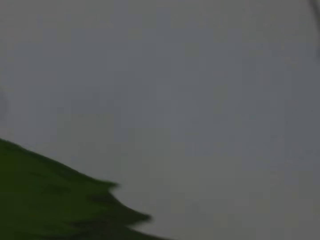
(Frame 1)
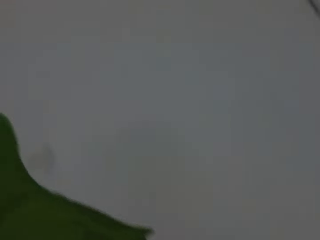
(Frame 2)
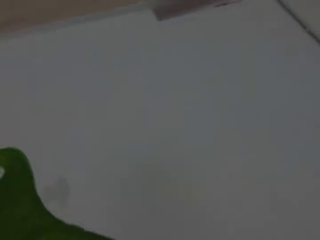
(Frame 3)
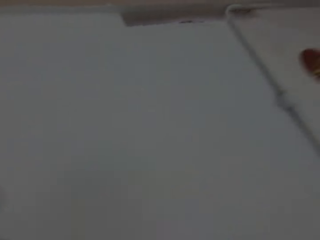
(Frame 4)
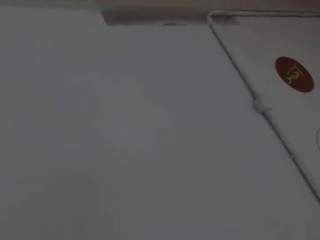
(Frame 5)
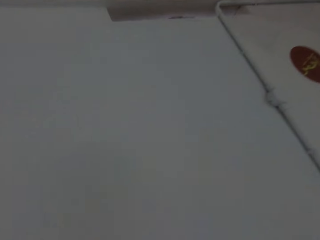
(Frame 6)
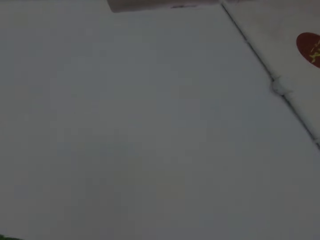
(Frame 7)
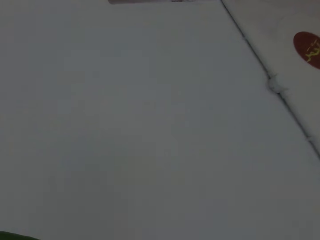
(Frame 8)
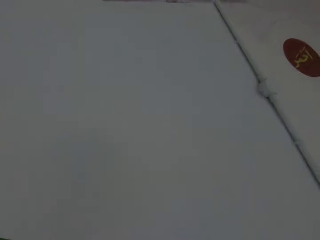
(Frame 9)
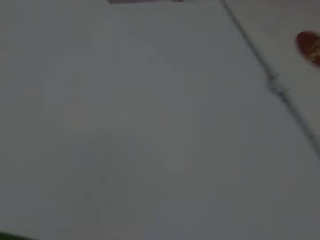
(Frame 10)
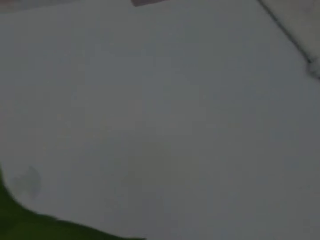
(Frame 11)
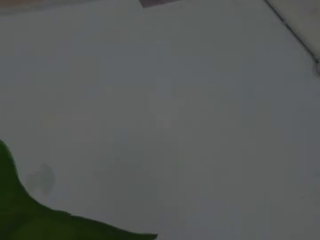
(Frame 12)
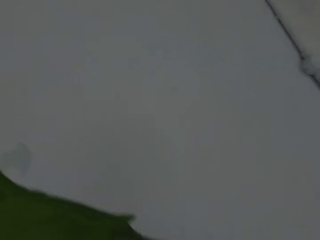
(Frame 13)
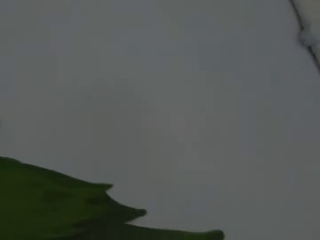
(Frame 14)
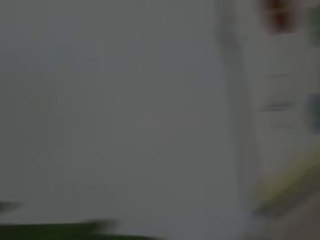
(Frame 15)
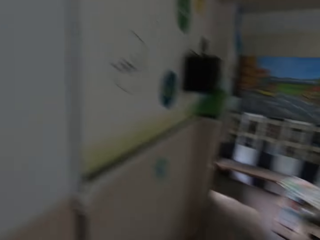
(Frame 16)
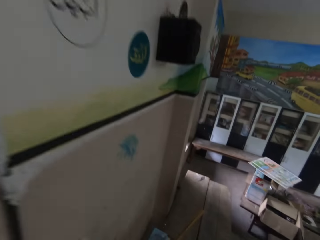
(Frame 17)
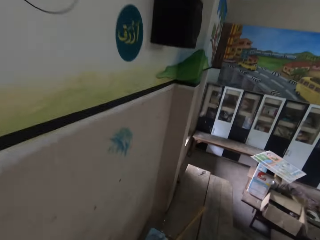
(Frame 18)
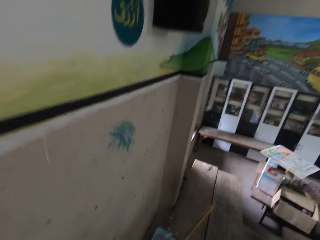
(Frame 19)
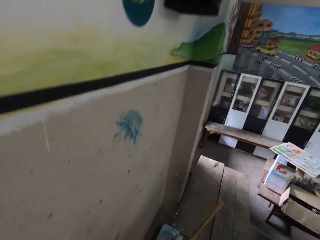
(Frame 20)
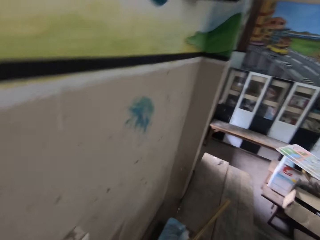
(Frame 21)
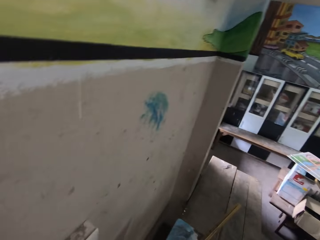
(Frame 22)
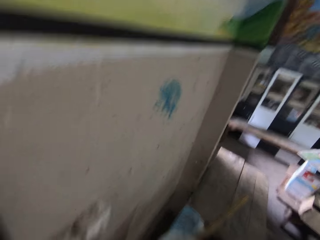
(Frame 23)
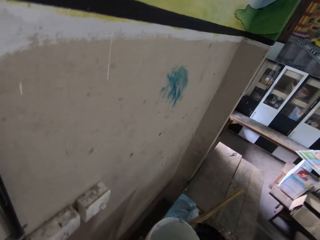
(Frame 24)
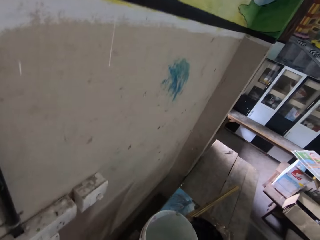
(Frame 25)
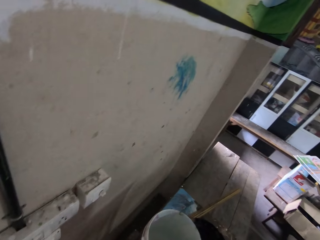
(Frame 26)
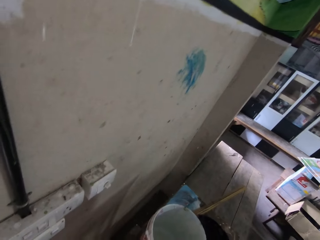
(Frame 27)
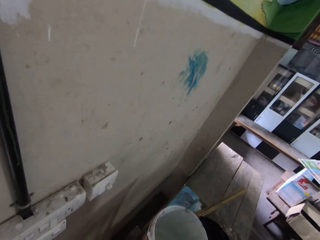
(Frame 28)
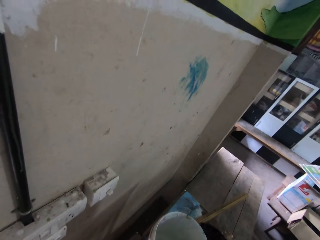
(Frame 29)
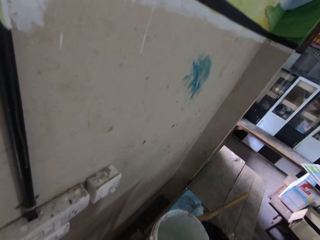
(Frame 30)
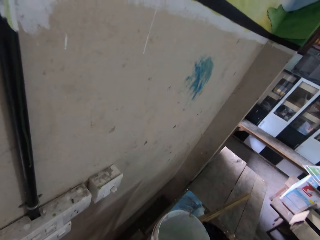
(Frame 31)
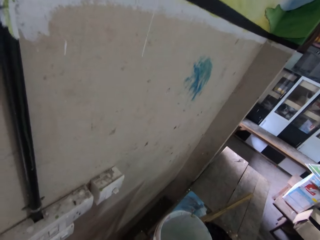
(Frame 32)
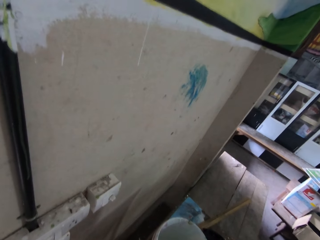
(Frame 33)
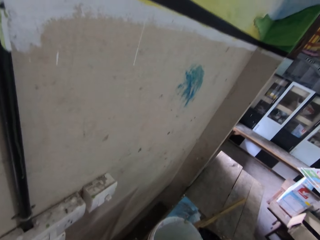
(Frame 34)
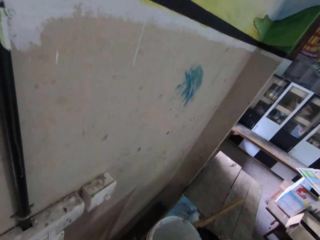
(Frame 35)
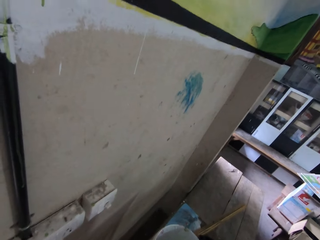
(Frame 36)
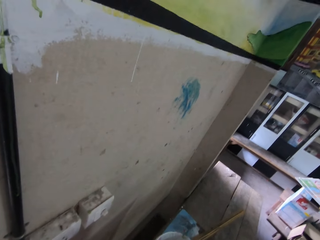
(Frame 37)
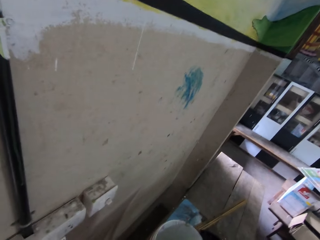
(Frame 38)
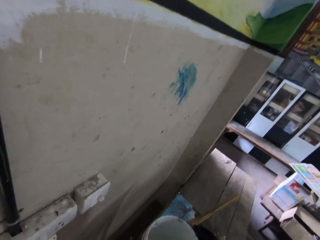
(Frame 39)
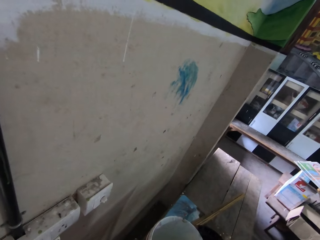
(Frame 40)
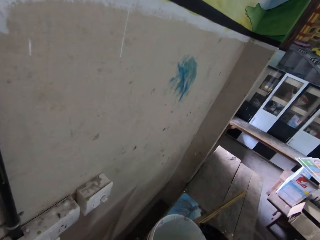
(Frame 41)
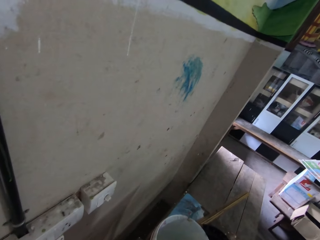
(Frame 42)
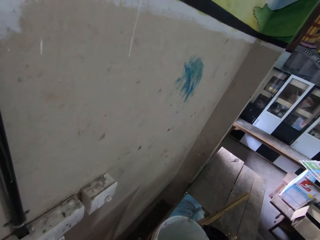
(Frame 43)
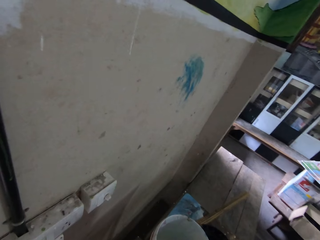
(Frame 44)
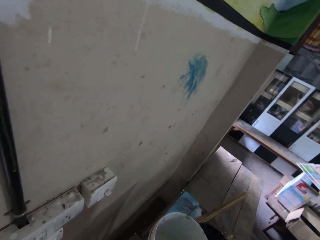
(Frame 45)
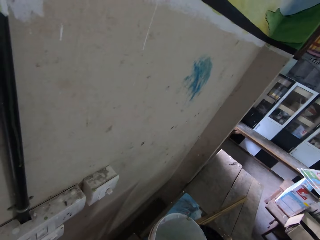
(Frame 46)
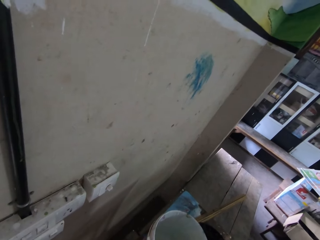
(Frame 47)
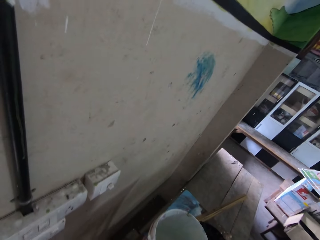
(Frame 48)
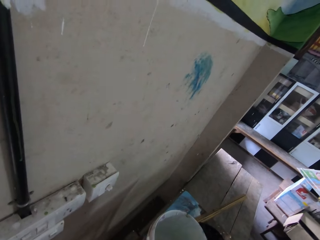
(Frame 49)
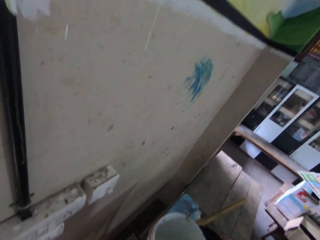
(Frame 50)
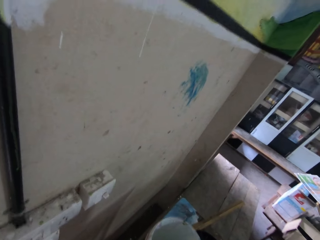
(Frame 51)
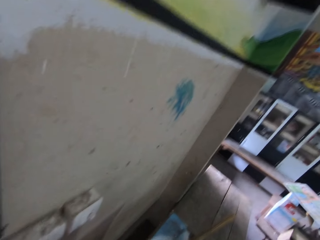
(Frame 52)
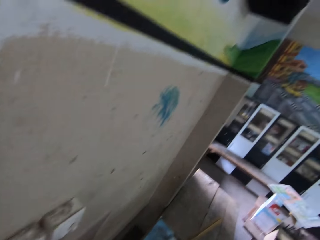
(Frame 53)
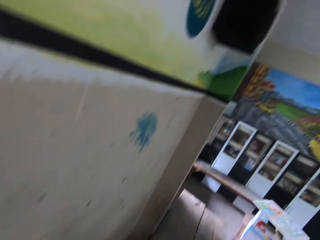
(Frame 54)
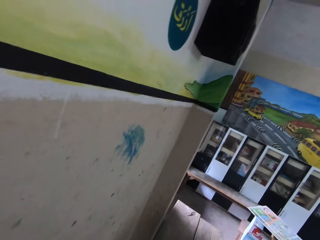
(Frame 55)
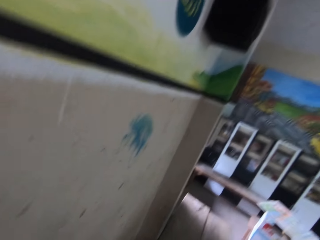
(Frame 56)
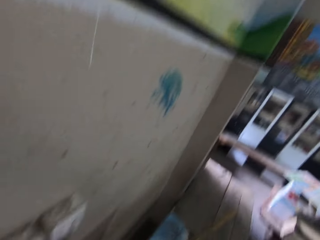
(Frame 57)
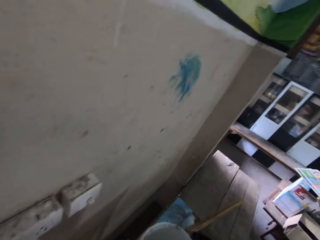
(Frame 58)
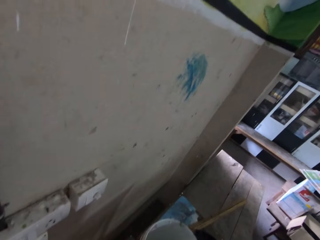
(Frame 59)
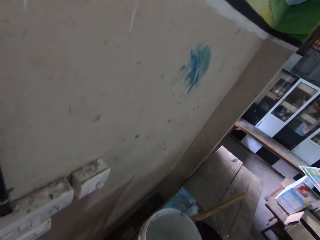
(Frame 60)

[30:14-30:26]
The camera wearer loads paint on the paintbrush in his right hand from the paint bucket. He does something.

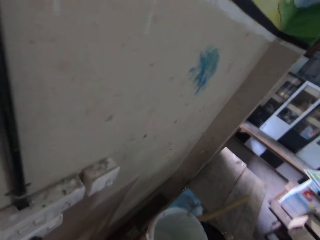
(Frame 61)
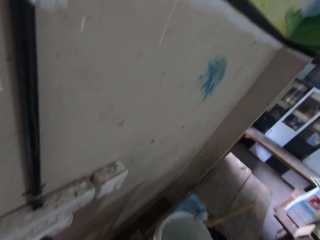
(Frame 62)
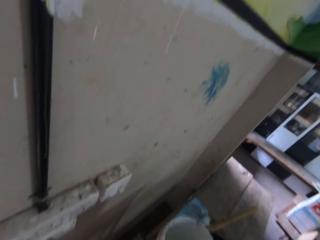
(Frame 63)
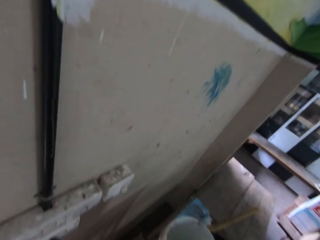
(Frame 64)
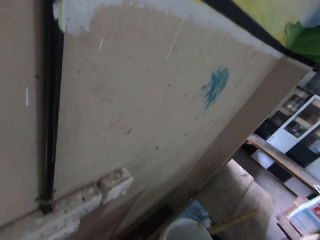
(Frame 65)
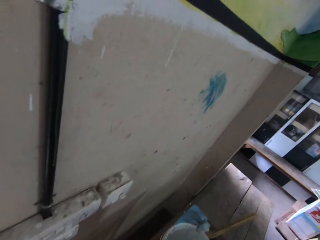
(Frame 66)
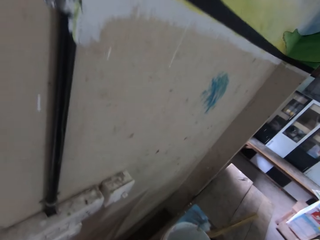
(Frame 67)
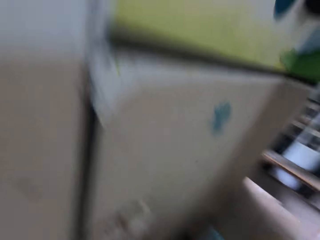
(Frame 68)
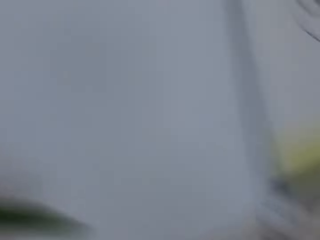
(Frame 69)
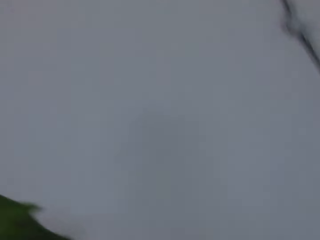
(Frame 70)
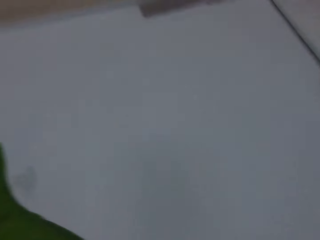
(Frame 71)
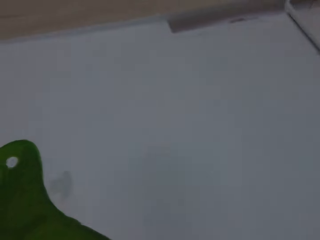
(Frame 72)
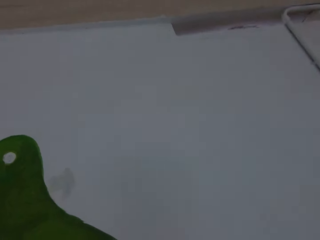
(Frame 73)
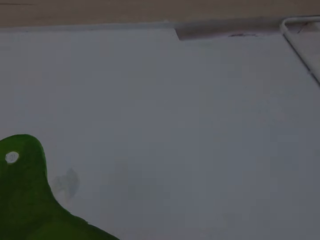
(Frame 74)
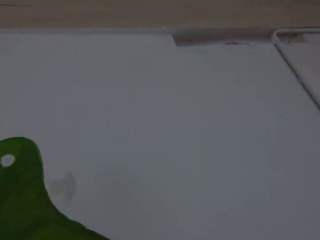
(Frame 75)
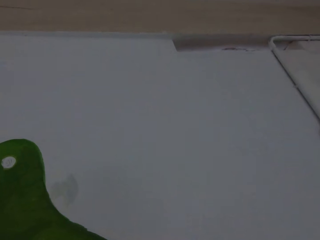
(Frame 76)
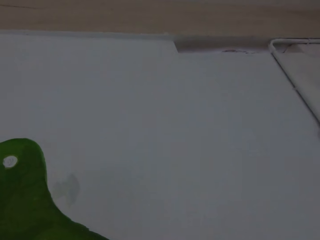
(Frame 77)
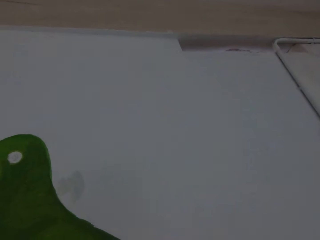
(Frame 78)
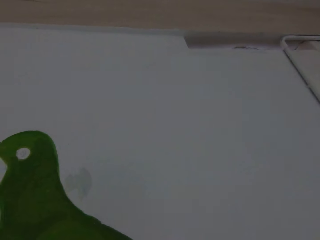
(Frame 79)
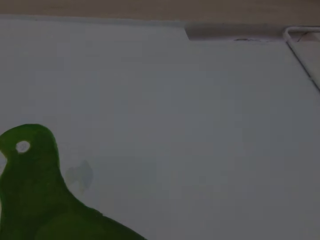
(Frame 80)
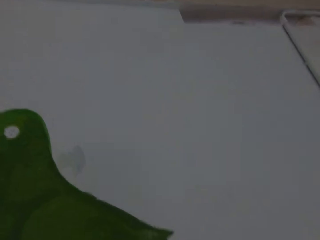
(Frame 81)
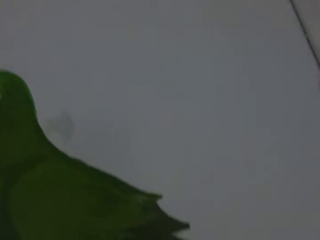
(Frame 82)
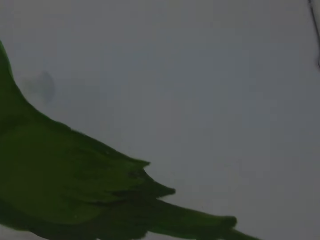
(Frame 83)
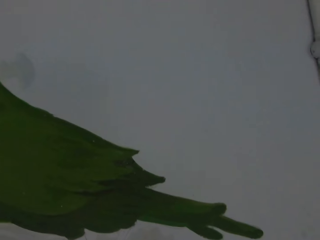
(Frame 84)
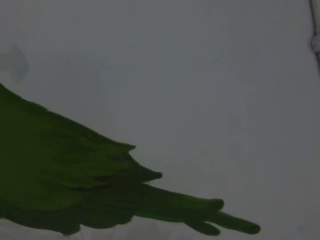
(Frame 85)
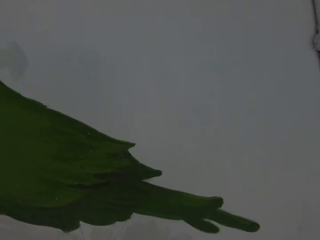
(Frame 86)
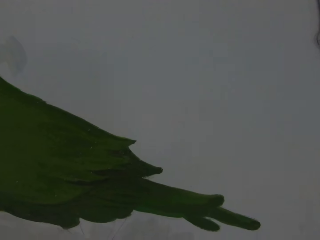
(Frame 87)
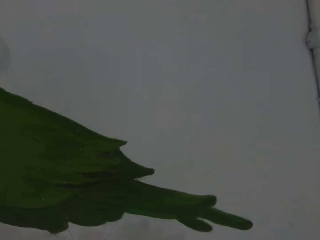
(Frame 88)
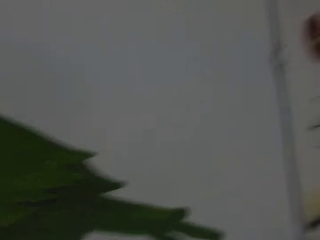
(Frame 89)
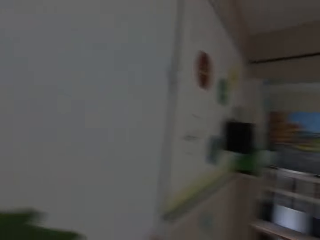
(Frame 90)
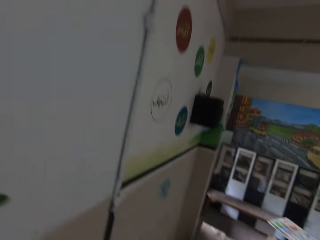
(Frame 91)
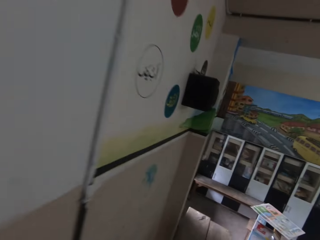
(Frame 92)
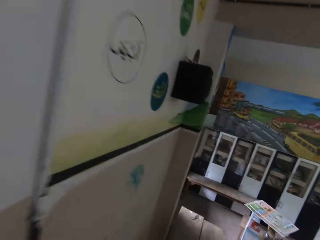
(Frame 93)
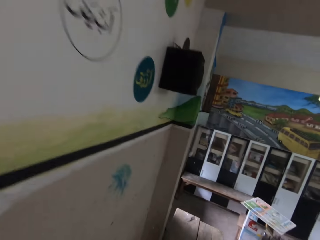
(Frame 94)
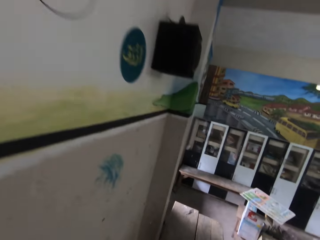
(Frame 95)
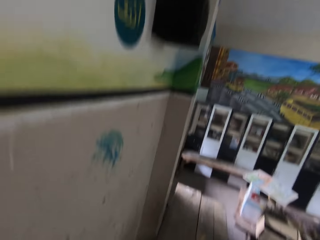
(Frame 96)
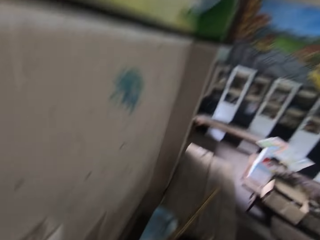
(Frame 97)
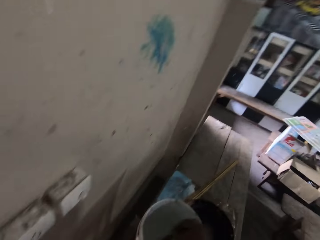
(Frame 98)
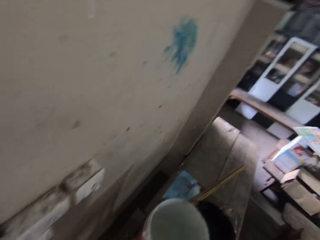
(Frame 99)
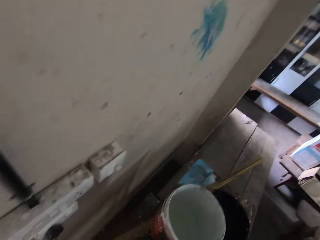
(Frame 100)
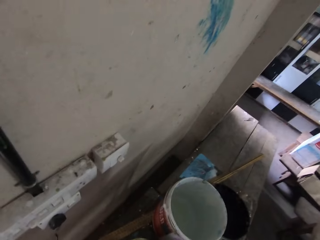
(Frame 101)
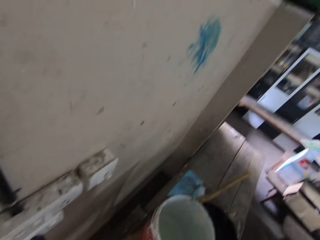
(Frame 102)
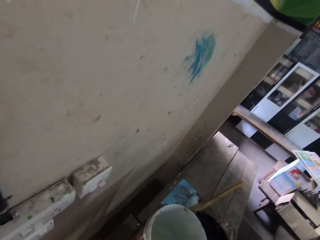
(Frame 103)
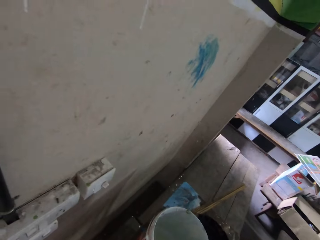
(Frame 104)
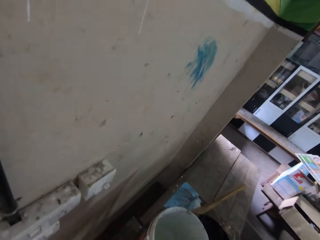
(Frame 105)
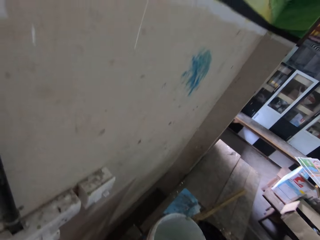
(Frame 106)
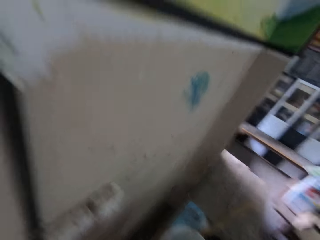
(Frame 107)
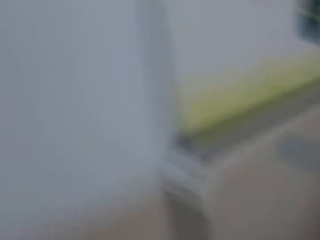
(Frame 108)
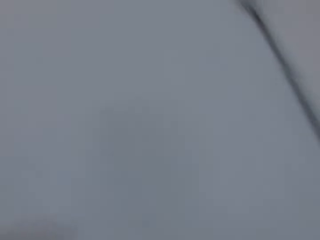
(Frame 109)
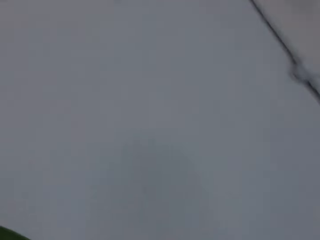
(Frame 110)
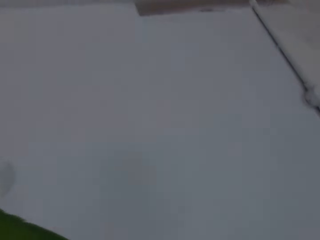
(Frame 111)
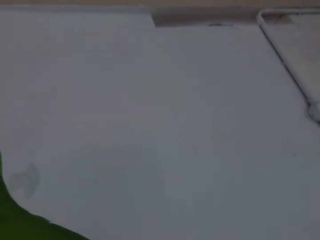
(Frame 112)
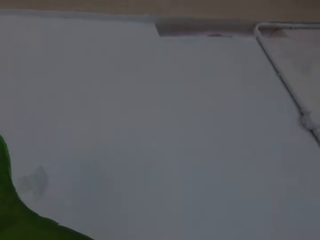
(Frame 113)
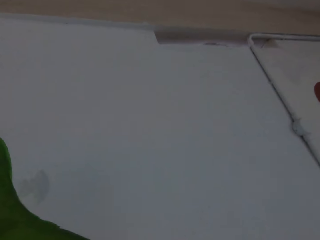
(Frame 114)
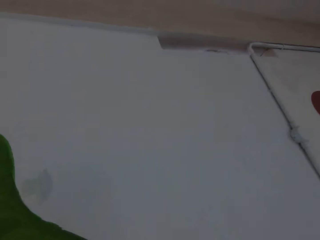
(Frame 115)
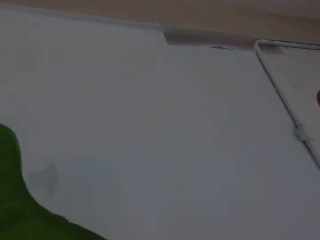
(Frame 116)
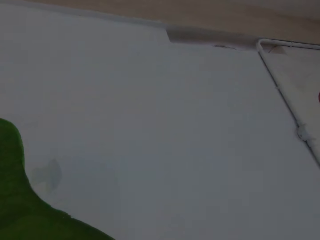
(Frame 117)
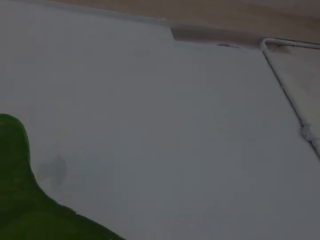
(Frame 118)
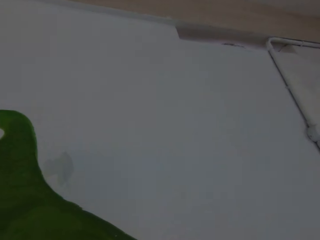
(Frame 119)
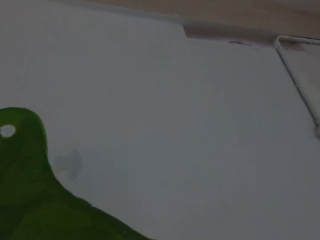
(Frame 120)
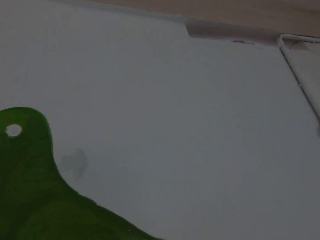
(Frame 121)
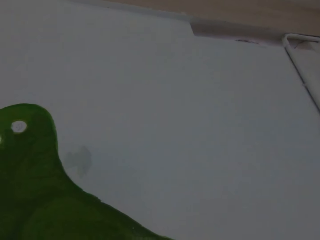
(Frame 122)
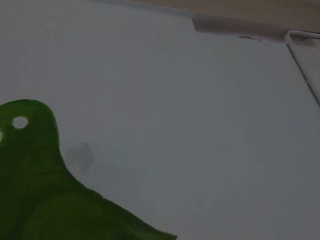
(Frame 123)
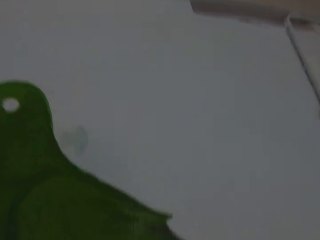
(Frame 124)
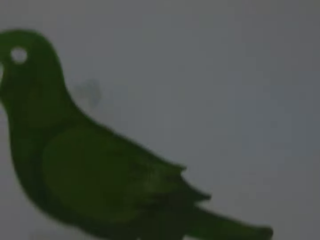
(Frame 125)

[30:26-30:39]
The camera wearer paints the wall with the paintbrush in his right hand. He loads paint on the paintbrush in his right hand from the paint bucket. He does something. He paints the wall with the paintbrush in his right hand.
